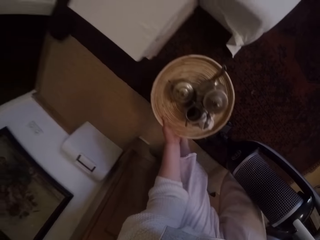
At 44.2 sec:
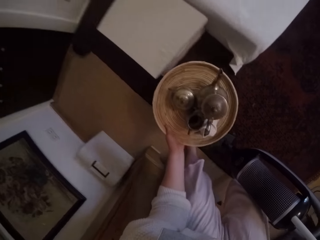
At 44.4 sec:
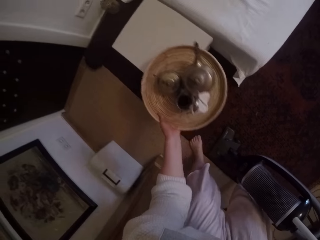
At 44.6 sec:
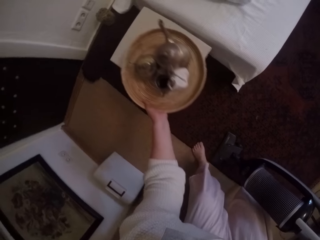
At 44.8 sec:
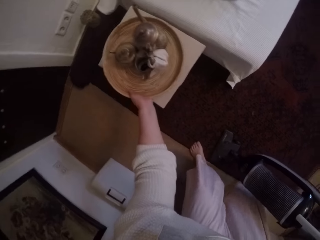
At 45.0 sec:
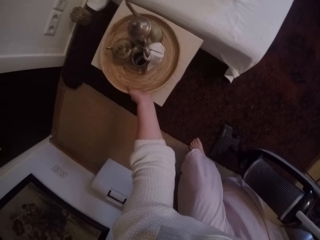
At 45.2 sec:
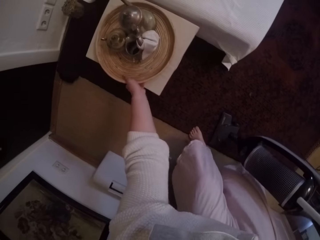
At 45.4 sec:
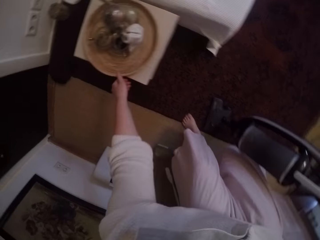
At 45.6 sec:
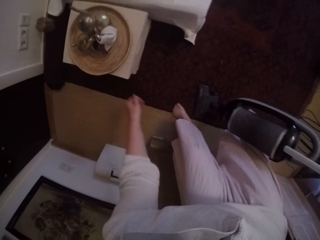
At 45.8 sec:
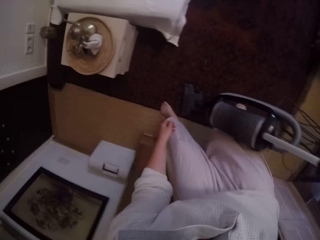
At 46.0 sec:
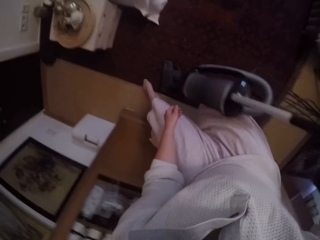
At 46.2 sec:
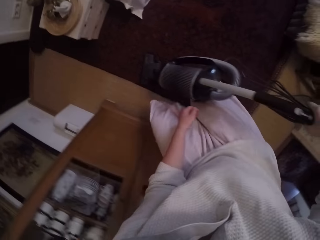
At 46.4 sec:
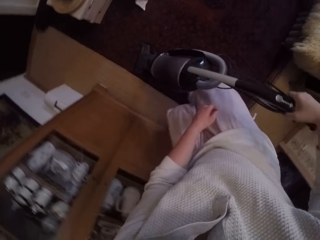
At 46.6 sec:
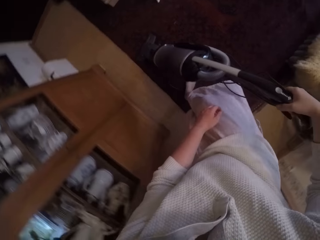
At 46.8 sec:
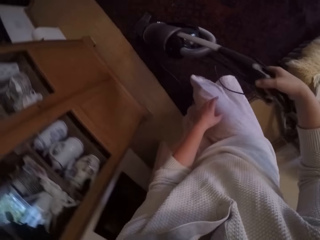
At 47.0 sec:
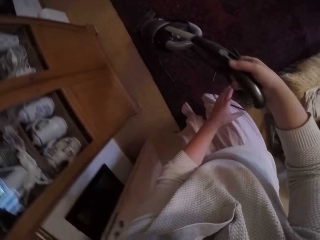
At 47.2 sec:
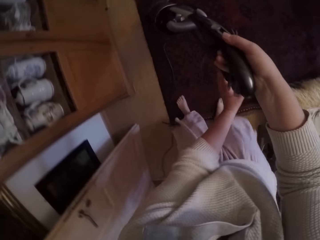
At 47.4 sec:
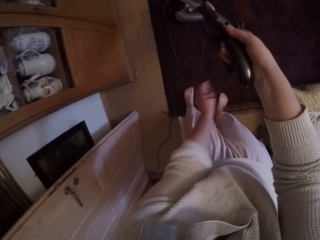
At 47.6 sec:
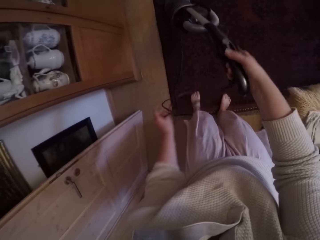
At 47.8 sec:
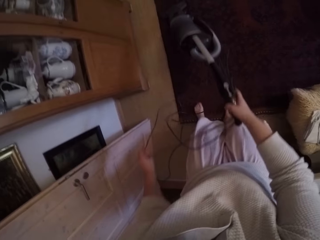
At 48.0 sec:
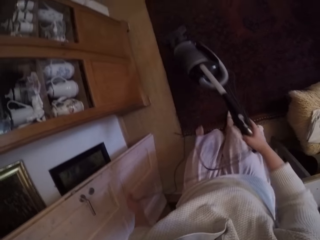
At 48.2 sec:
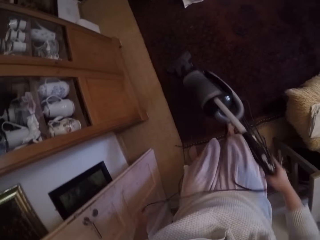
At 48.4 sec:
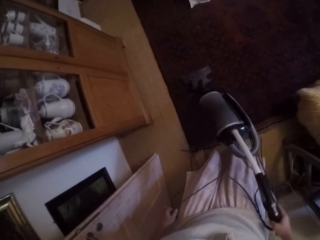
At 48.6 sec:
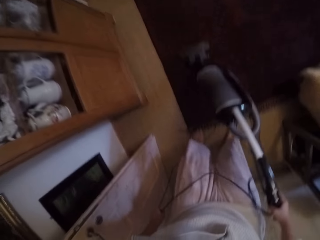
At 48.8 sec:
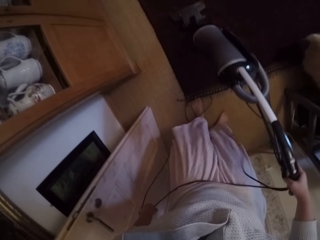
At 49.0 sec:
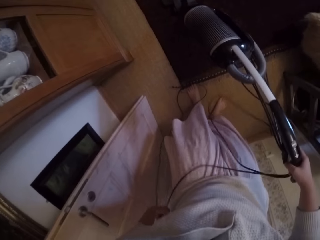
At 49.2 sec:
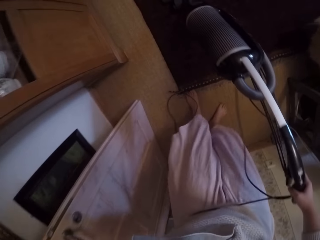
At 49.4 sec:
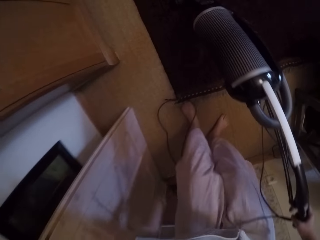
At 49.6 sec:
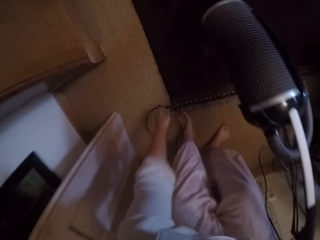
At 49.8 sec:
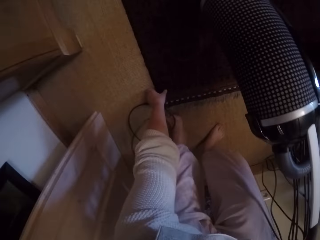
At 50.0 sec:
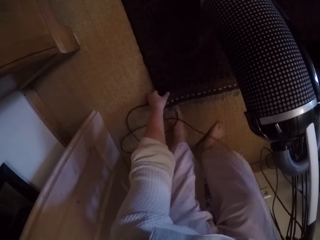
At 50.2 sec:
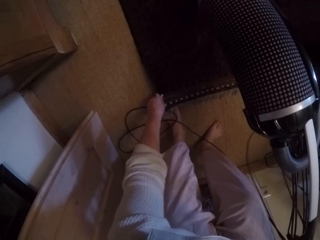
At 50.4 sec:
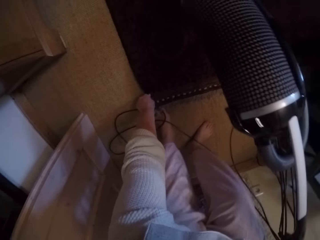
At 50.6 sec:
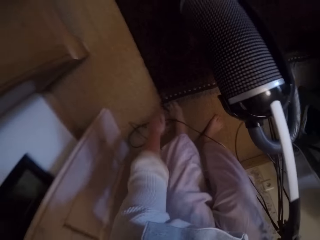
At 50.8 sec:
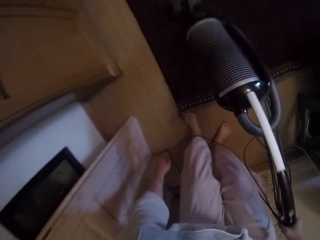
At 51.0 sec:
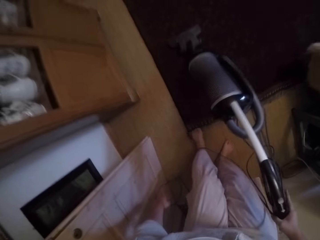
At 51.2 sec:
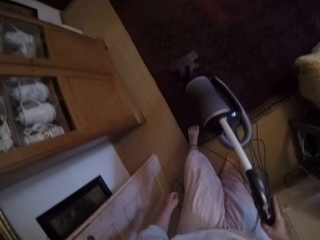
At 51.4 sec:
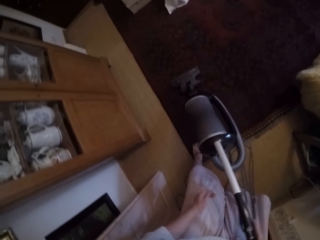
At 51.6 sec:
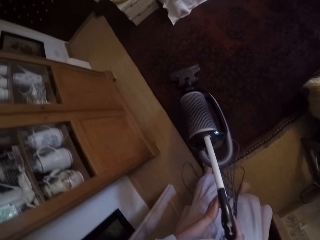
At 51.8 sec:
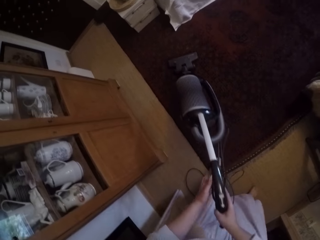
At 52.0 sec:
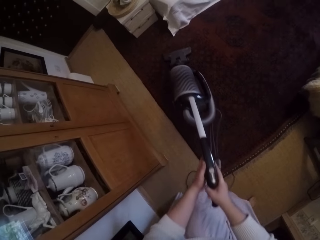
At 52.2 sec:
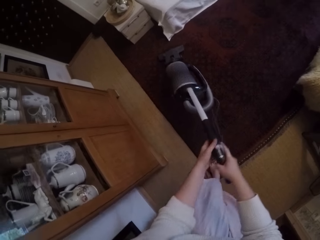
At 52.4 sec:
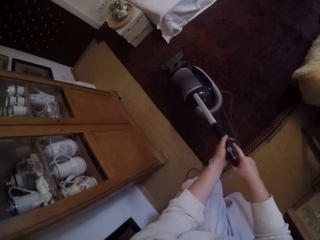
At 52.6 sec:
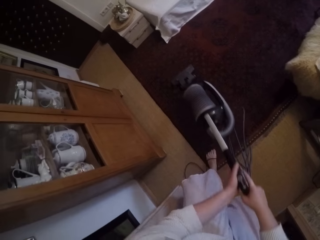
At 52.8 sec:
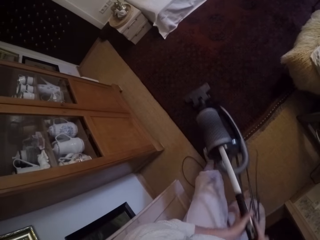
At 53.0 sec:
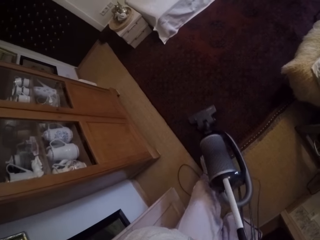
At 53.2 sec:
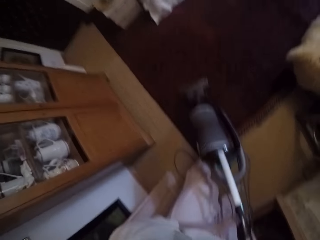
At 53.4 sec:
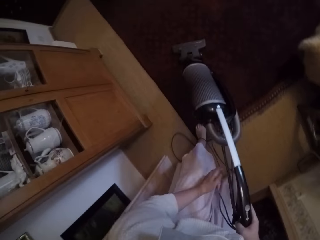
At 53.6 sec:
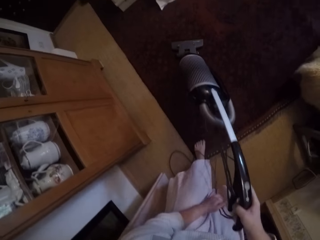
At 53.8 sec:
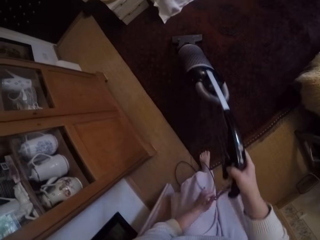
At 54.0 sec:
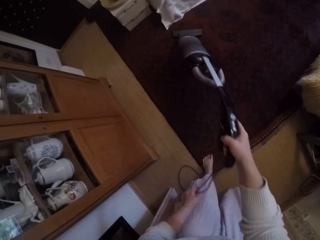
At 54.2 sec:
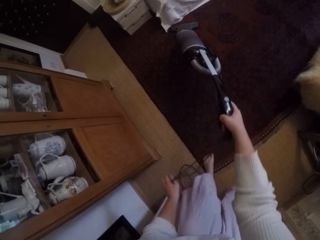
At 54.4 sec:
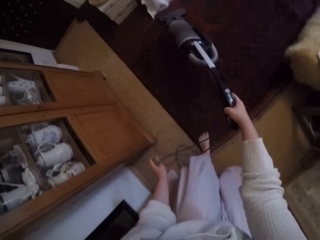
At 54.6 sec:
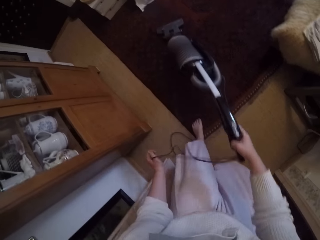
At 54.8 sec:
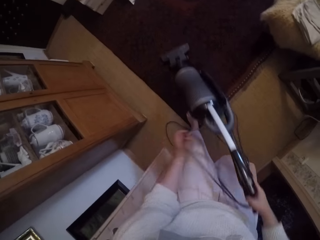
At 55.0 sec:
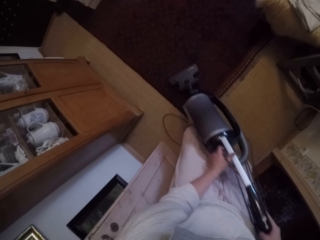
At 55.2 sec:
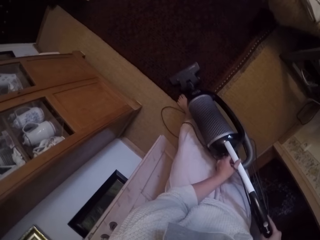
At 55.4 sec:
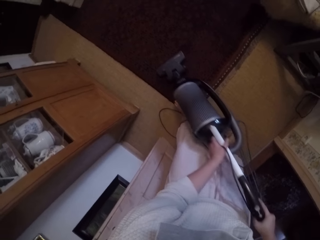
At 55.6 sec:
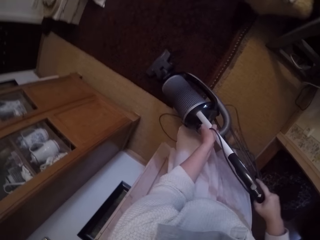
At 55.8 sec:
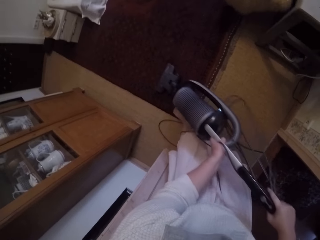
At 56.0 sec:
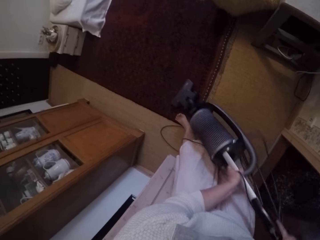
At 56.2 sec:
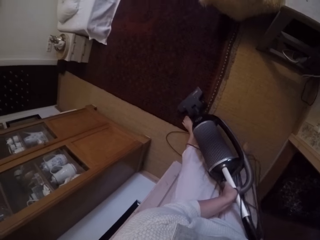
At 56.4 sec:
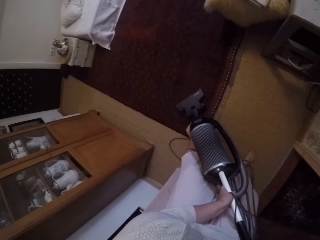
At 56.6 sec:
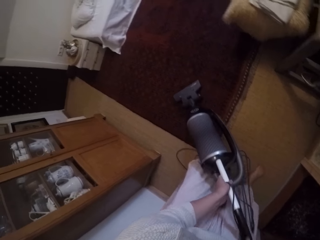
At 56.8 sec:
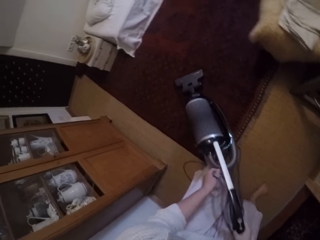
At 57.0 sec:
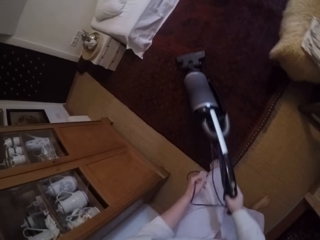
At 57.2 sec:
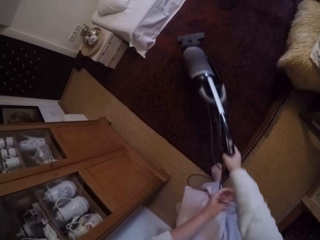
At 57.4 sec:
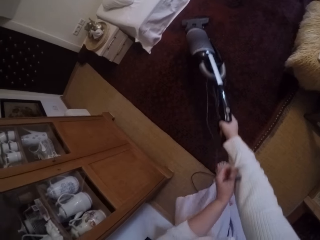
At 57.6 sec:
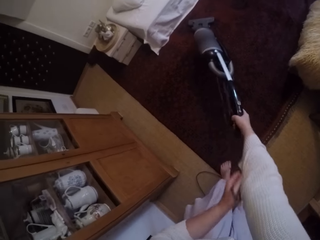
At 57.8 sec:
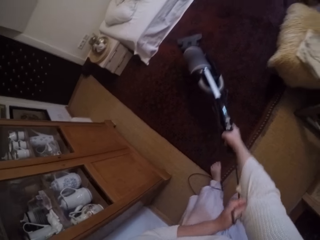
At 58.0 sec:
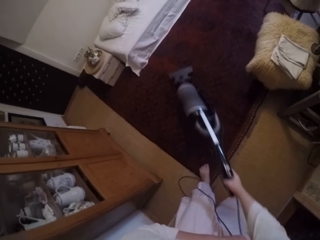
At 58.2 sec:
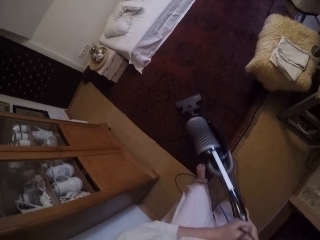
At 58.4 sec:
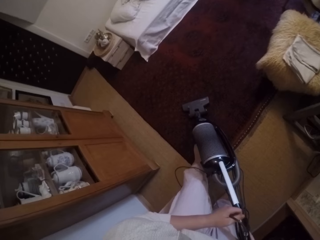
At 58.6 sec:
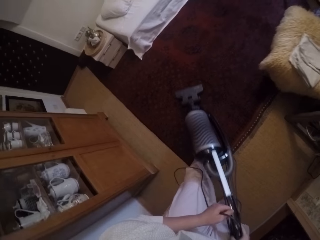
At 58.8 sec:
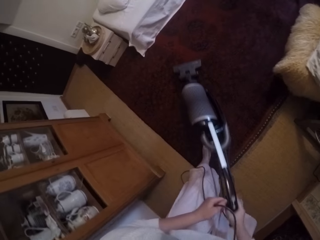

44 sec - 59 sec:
The camera wearer places the brown tray on the white stool beside the bed. She adjusts the wire of the vacuum cleaner. She adjusts the rug on the floor with her left hand. She cleans the rug with the vacuum cleaner. She adjusts the wire of the vacuum cleaner and holds the vacuum cleaner's wire.

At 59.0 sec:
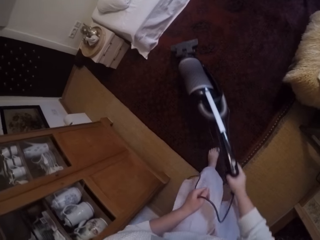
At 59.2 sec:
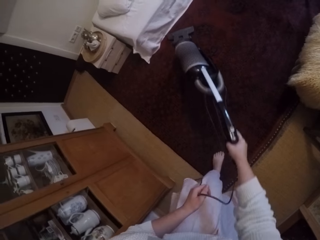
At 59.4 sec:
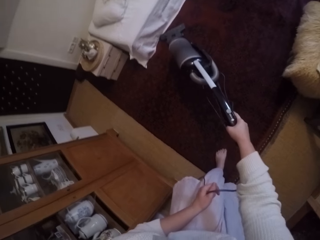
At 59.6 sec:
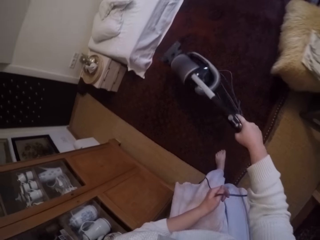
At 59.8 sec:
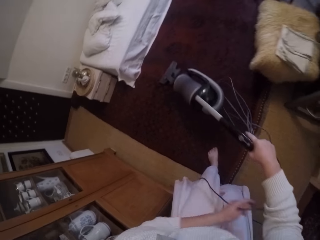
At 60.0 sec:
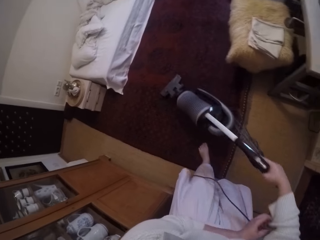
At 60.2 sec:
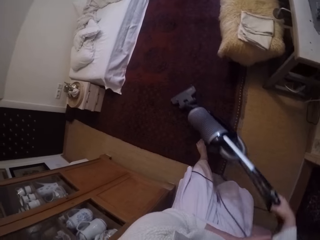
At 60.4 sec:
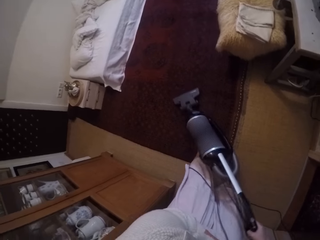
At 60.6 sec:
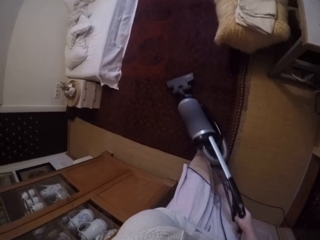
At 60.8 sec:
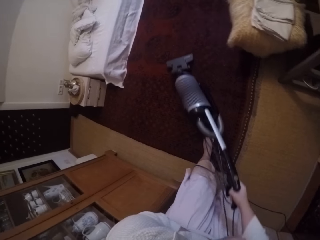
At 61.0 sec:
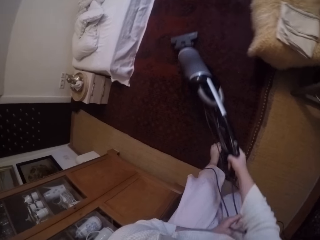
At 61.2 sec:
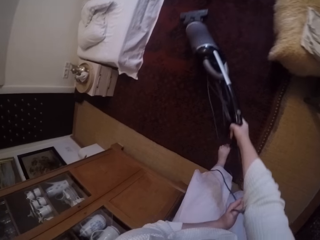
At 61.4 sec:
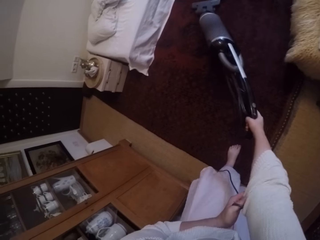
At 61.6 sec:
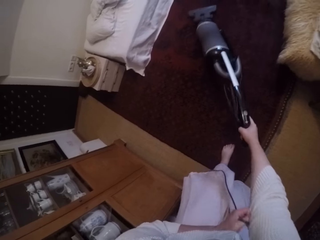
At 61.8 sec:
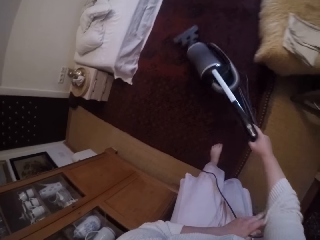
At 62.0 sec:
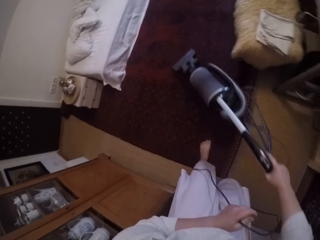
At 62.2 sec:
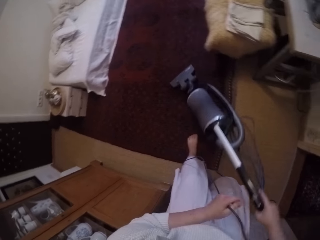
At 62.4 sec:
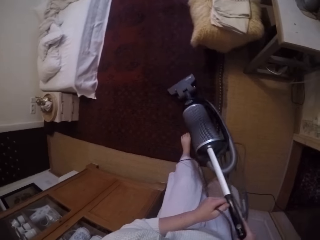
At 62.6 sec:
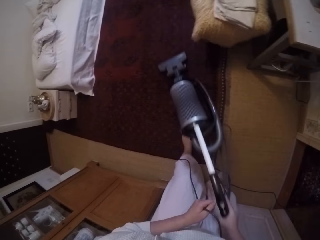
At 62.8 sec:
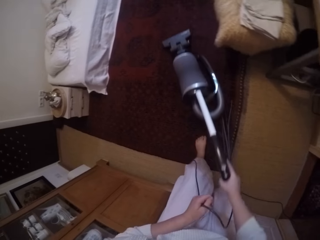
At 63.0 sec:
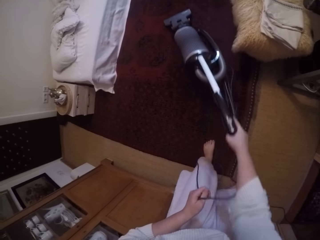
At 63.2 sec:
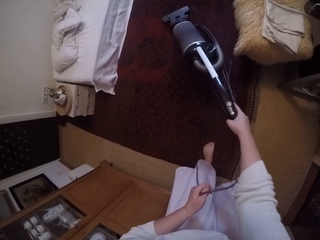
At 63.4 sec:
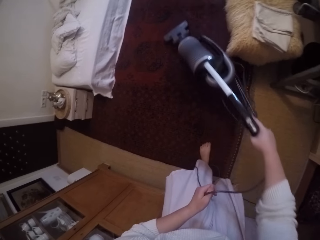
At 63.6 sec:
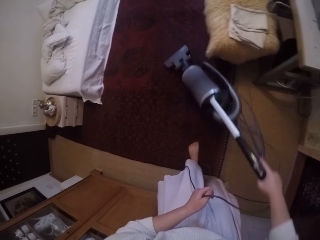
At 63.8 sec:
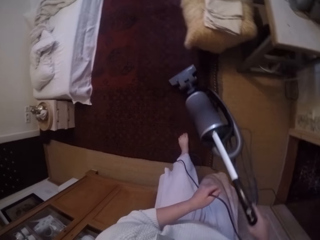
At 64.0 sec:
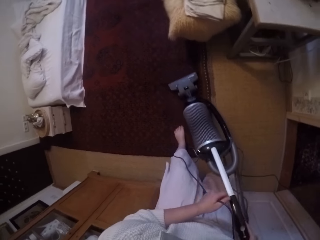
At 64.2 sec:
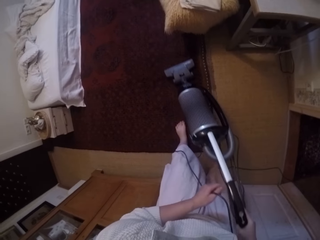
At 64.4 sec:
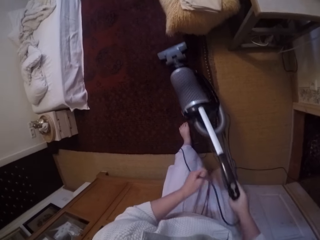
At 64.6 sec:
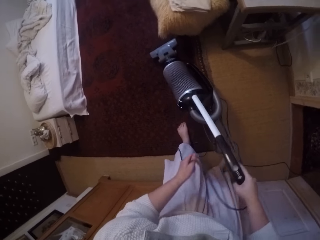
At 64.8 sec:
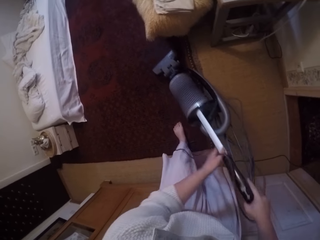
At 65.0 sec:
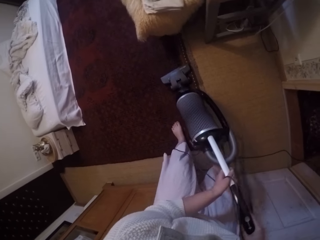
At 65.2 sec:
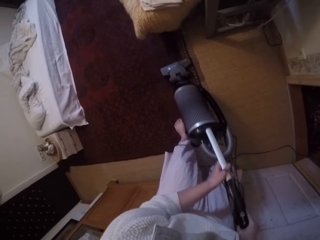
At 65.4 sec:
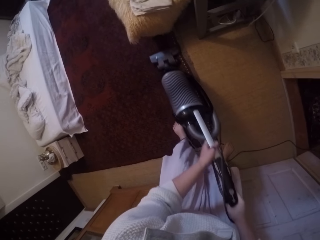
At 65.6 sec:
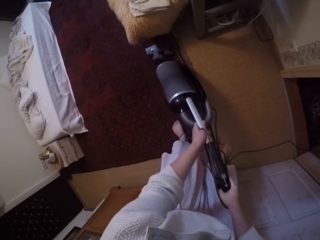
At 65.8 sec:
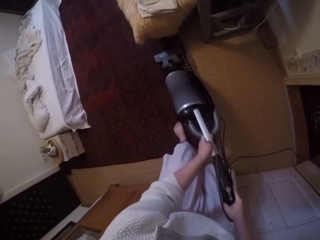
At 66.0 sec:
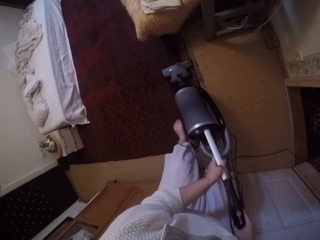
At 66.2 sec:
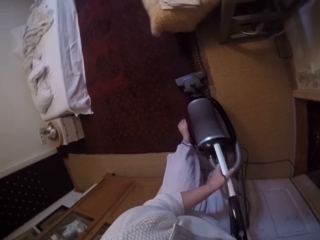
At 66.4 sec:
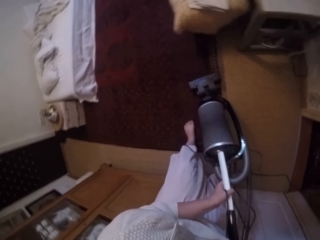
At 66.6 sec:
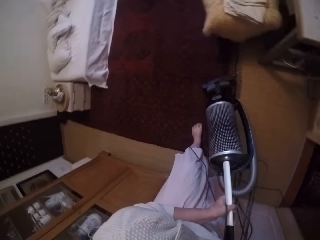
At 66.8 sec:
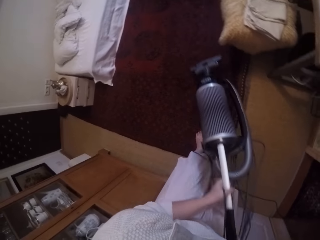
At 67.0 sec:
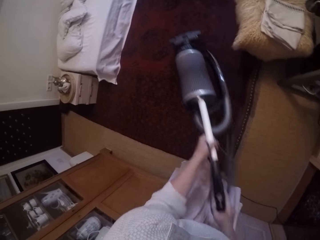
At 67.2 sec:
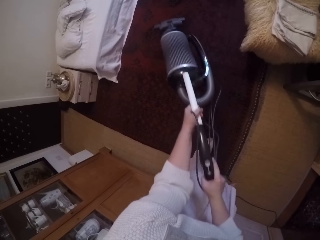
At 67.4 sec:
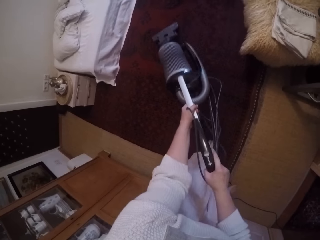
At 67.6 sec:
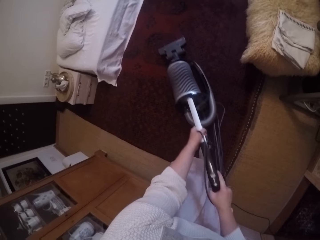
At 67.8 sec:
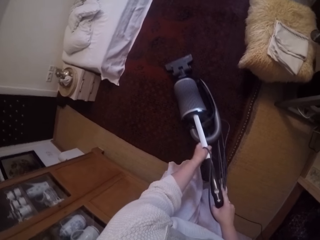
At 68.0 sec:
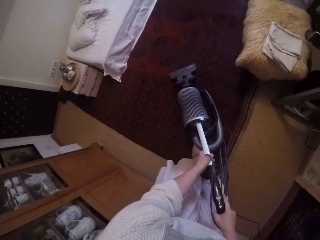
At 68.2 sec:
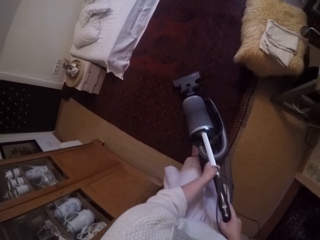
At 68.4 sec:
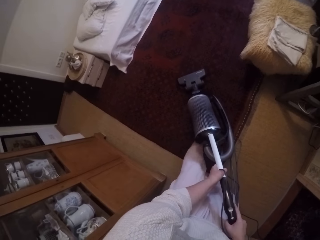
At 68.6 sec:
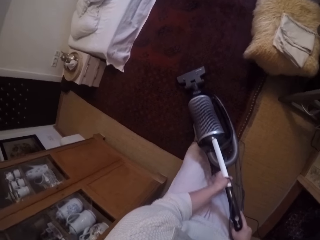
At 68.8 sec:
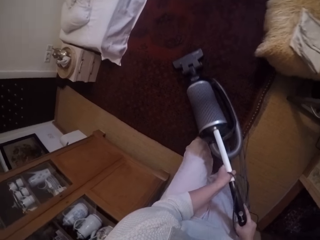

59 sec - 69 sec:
The camera wearer lifts the vacuum cleaner from the rug. They drop the vacuum cleaner on the rug. They clean the rug with the vacuum cleaner.
